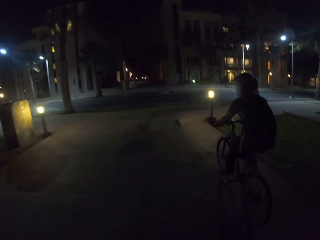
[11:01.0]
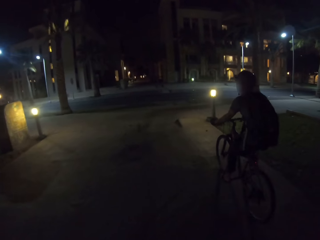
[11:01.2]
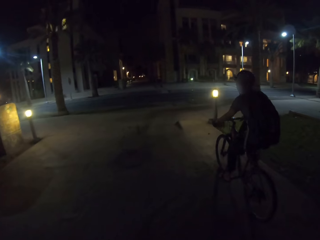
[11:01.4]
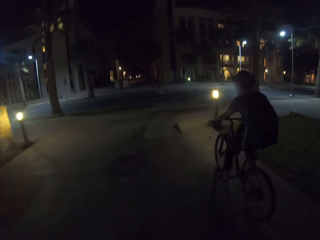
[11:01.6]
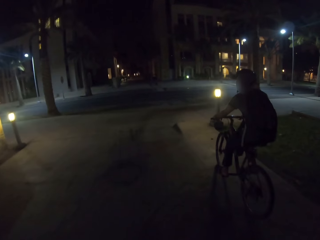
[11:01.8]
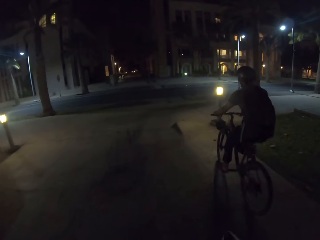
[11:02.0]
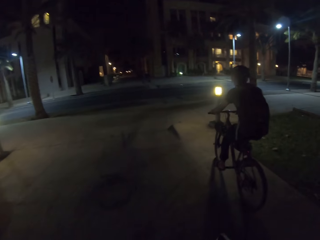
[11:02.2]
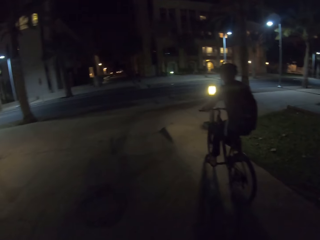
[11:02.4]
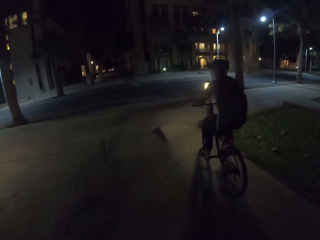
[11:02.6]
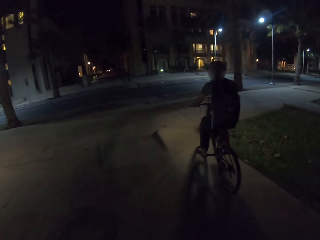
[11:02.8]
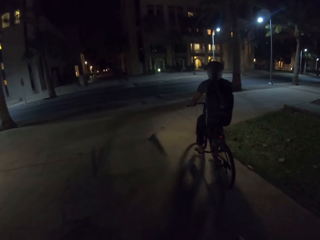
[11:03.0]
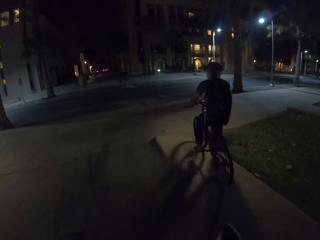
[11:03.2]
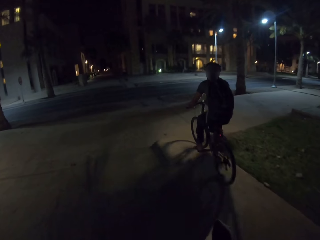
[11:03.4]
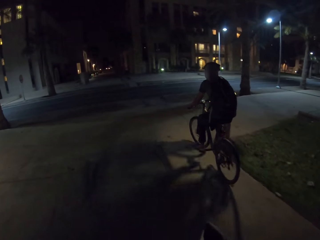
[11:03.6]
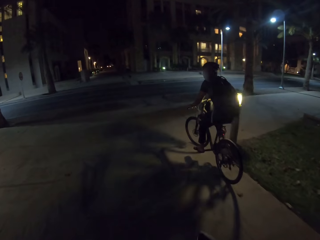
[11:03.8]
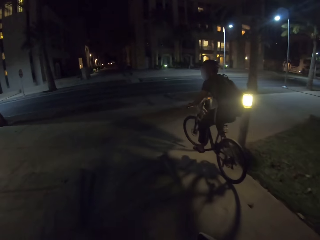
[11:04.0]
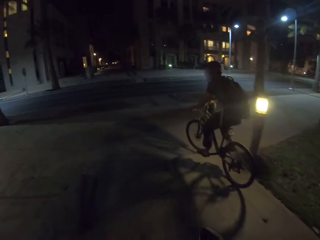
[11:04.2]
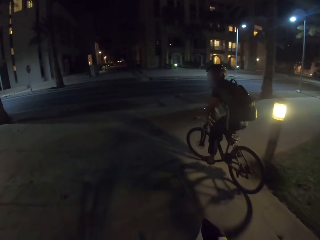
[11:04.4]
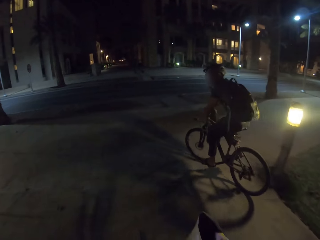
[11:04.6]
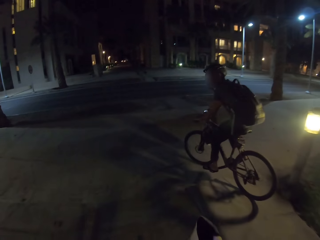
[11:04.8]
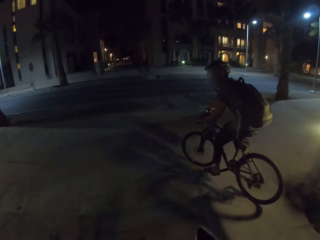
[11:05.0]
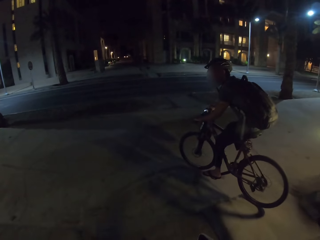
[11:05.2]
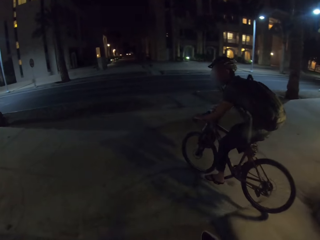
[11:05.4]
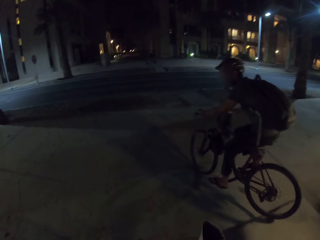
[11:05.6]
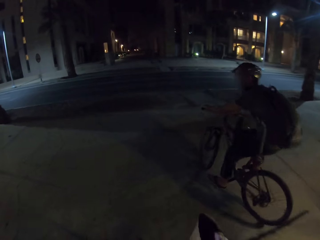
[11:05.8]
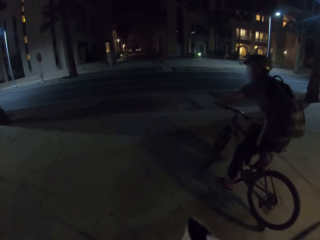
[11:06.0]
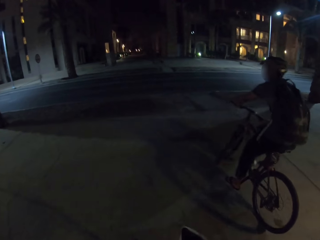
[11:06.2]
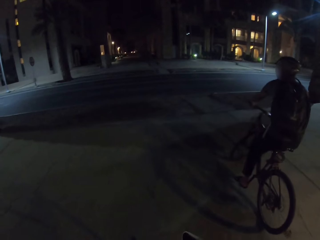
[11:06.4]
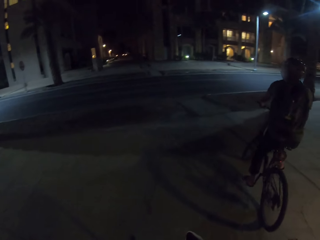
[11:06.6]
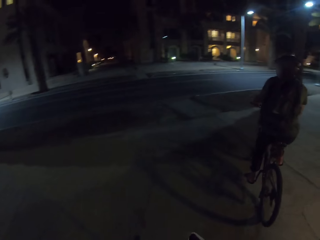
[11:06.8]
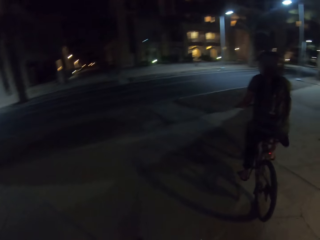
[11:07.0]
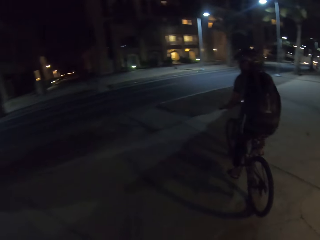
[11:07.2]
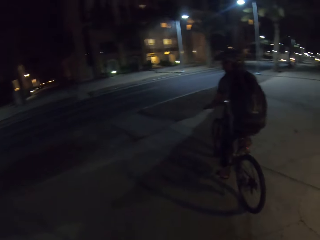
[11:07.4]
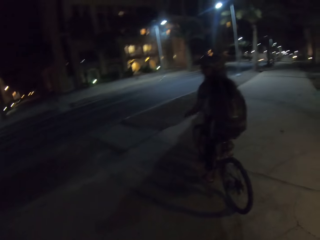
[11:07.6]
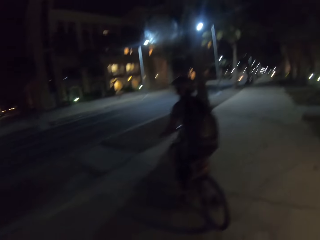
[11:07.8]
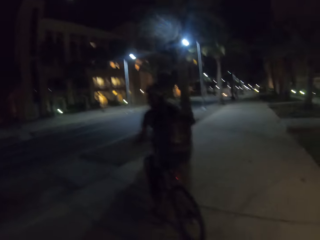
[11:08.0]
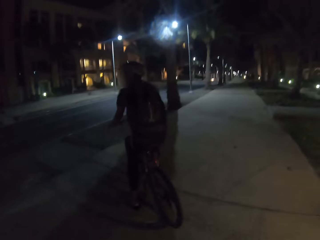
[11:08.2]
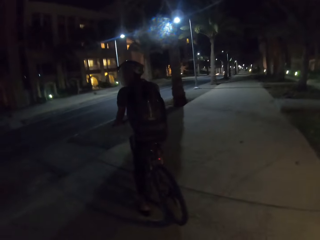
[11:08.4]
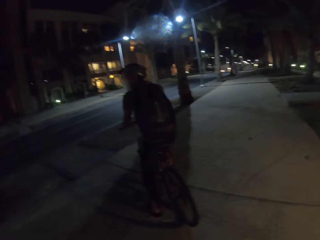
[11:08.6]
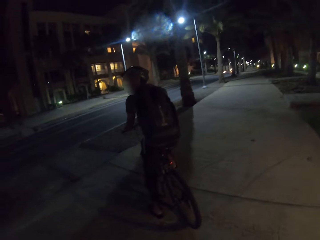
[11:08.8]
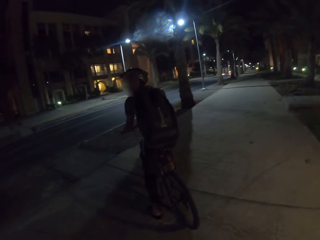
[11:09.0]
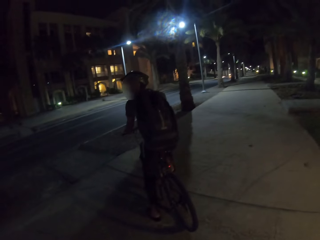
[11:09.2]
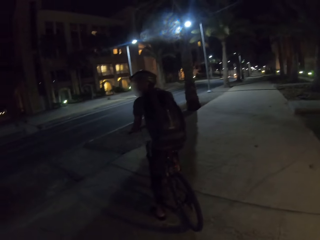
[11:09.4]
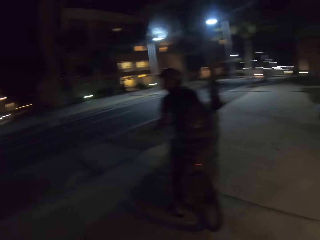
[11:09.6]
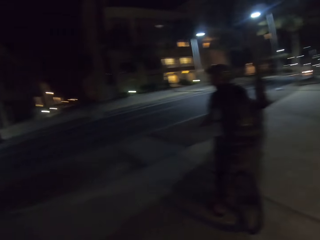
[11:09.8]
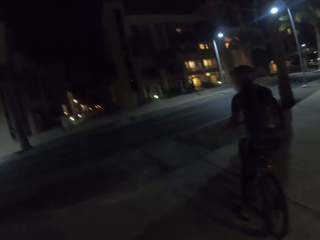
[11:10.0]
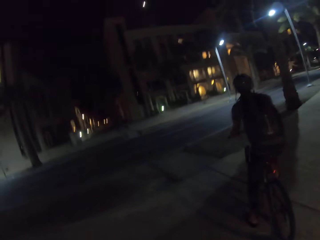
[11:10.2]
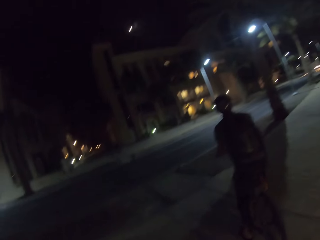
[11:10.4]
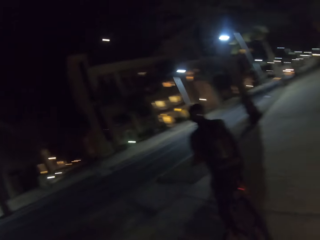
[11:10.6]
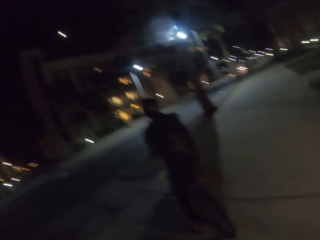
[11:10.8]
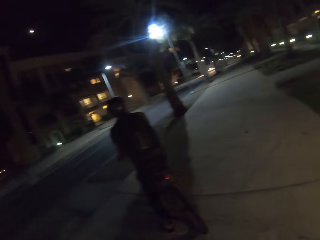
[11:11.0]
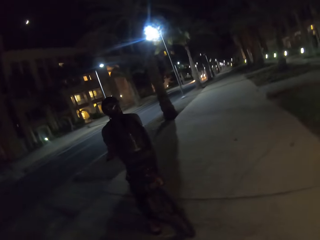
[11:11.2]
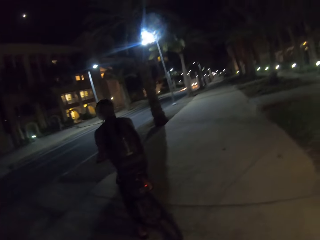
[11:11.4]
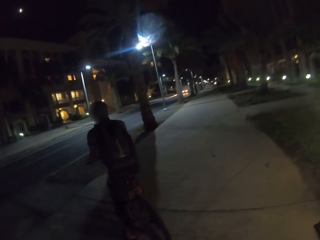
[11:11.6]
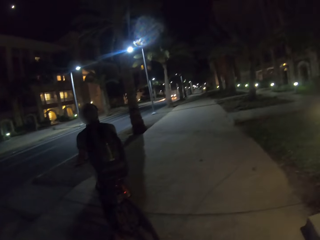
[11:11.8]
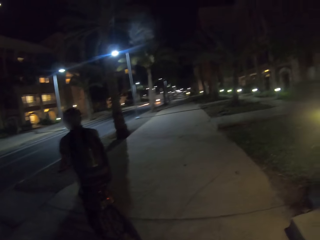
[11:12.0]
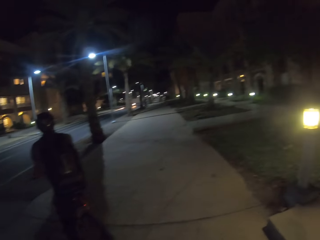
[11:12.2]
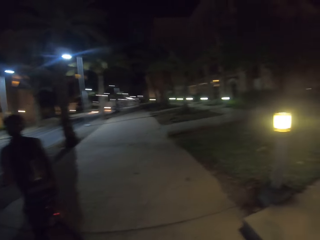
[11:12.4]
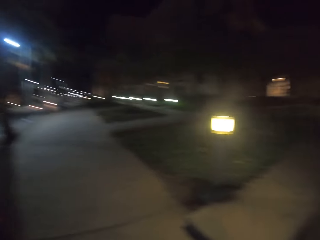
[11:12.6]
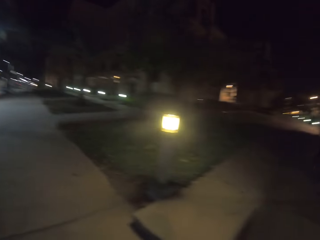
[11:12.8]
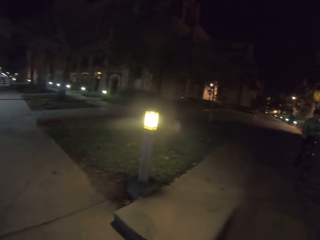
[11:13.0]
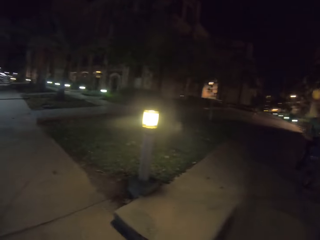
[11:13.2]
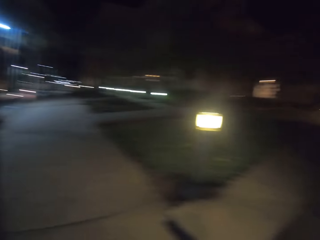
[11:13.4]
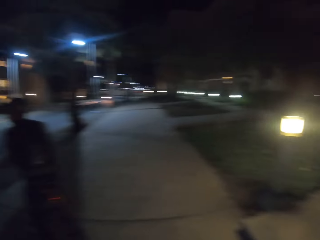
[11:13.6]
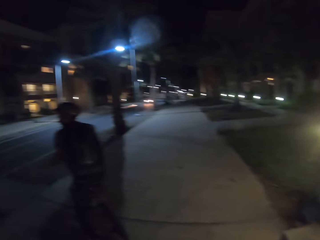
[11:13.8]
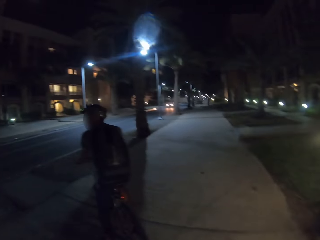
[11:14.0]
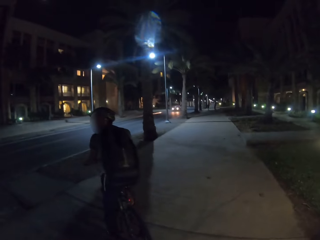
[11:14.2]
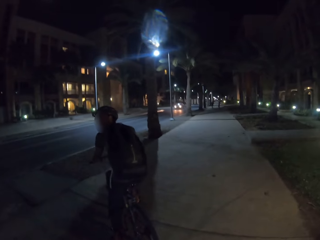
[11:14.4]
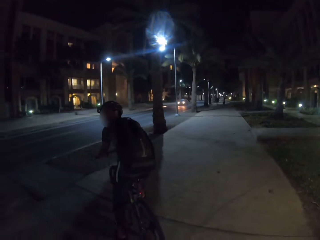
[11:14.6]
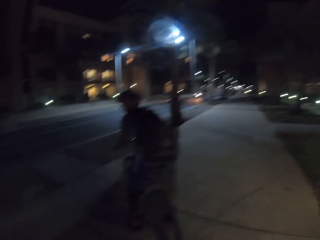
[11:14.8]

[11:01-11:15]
The person rides the bicycle on the sidewalk with the camera wearer. The person looks around. The camera wearer rides the bicycle with the person. They look around. The person stops riding. The person looks around the main road. Another person rides on the sidewalk.

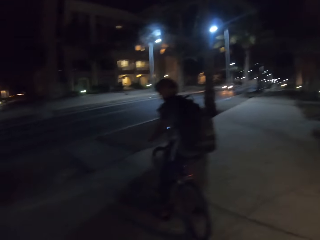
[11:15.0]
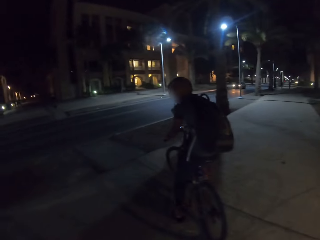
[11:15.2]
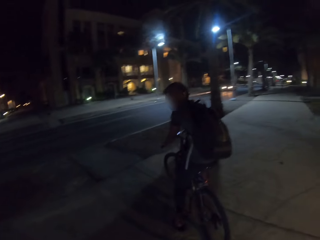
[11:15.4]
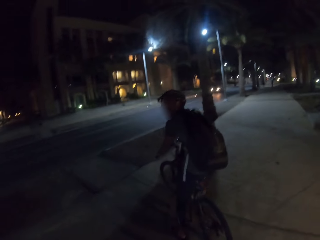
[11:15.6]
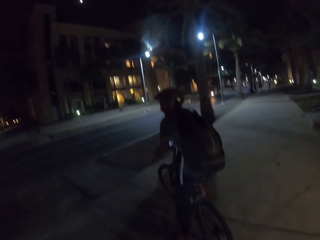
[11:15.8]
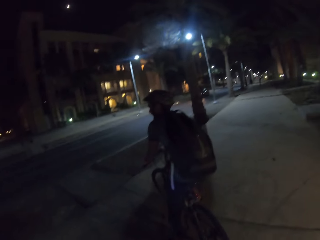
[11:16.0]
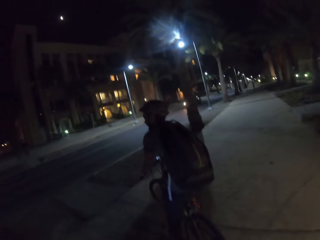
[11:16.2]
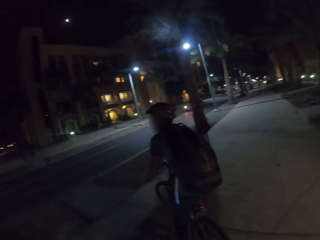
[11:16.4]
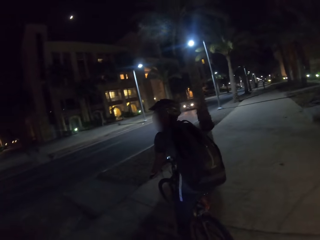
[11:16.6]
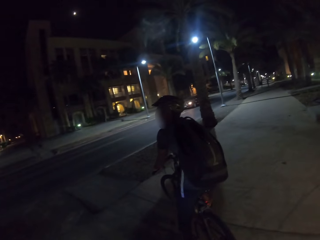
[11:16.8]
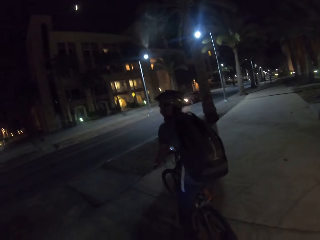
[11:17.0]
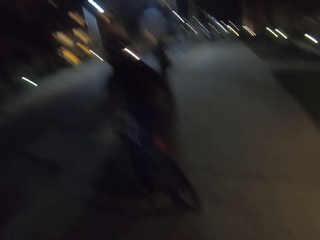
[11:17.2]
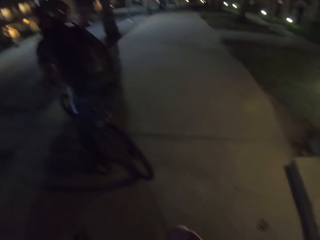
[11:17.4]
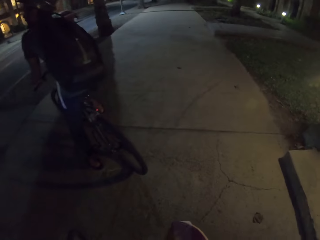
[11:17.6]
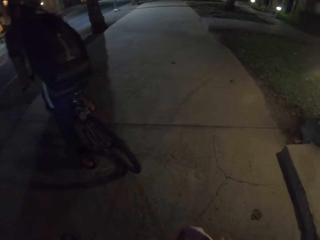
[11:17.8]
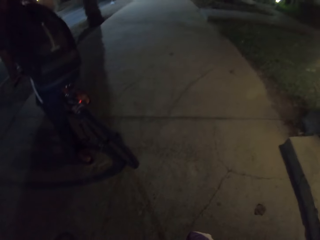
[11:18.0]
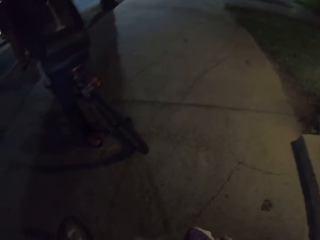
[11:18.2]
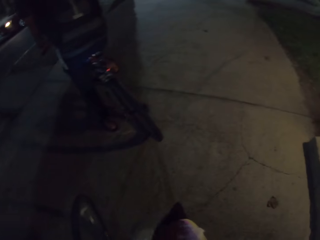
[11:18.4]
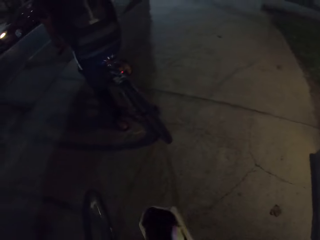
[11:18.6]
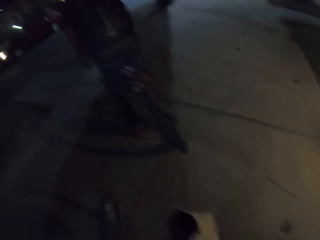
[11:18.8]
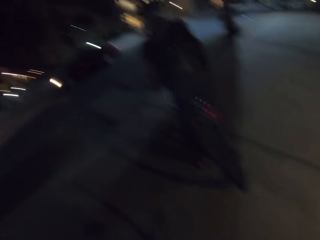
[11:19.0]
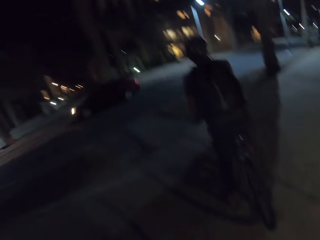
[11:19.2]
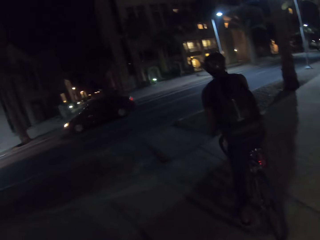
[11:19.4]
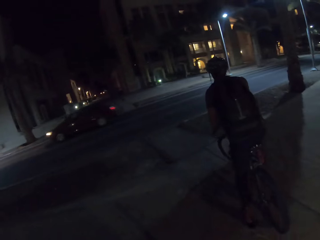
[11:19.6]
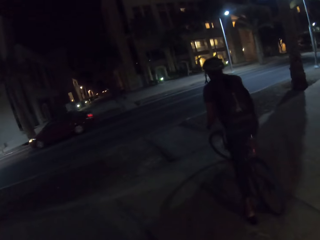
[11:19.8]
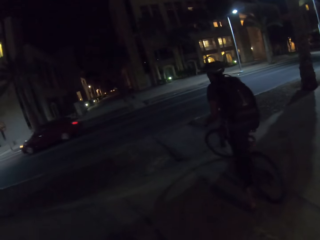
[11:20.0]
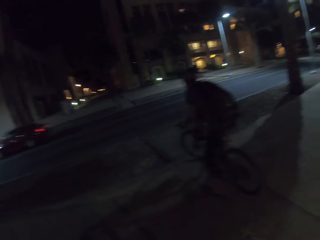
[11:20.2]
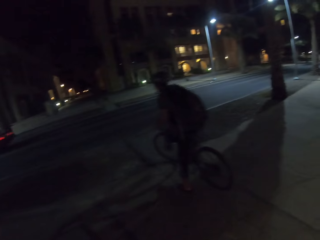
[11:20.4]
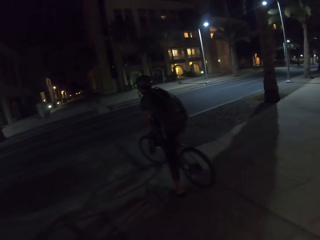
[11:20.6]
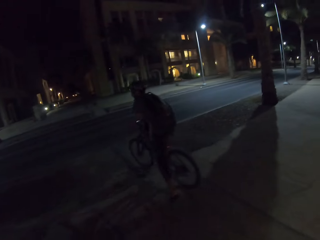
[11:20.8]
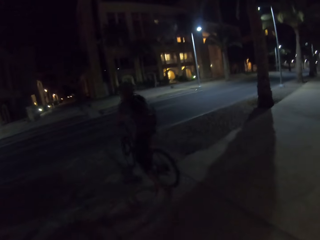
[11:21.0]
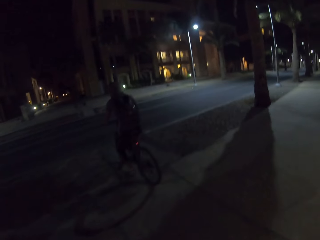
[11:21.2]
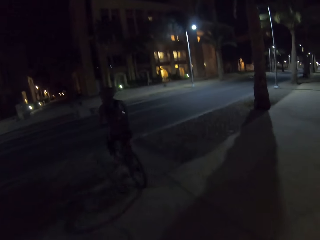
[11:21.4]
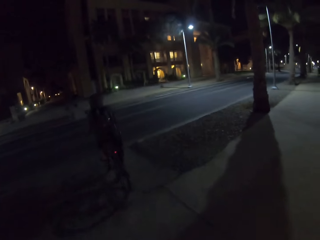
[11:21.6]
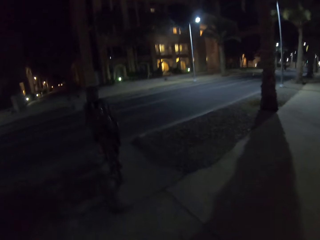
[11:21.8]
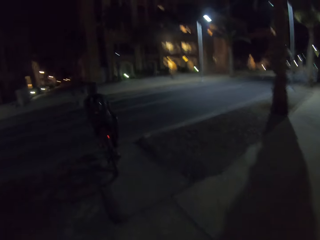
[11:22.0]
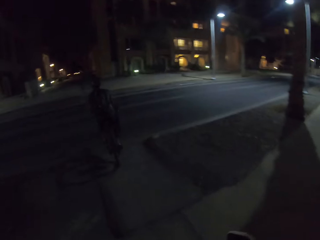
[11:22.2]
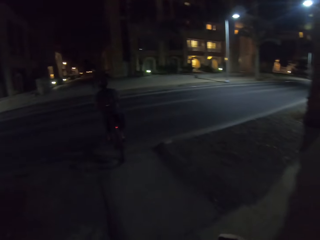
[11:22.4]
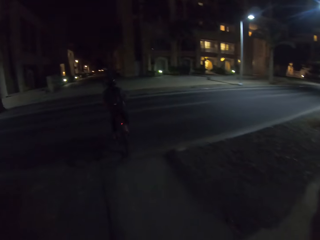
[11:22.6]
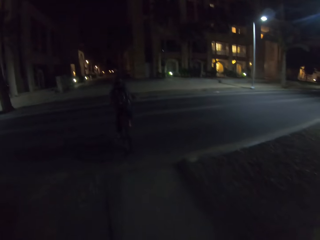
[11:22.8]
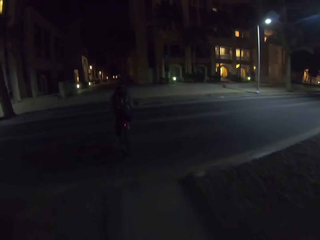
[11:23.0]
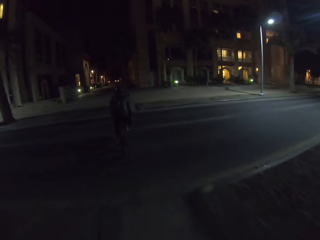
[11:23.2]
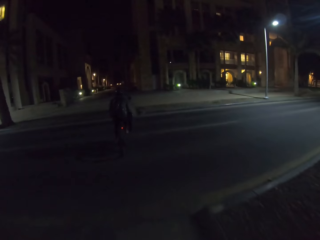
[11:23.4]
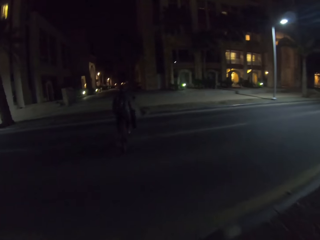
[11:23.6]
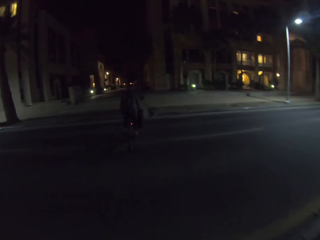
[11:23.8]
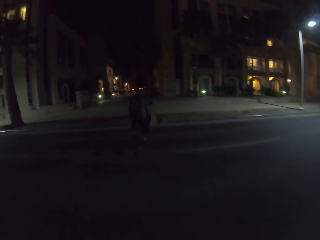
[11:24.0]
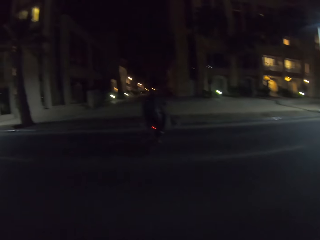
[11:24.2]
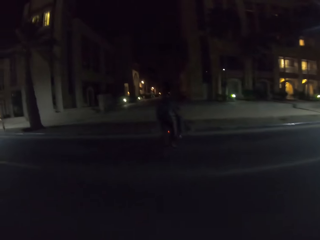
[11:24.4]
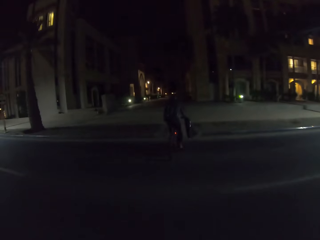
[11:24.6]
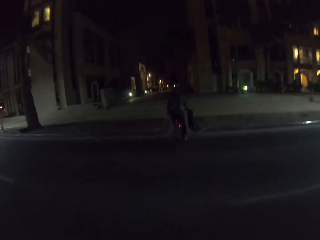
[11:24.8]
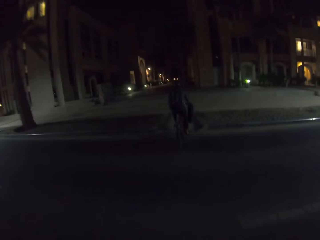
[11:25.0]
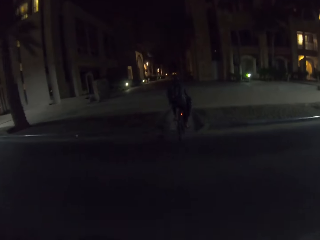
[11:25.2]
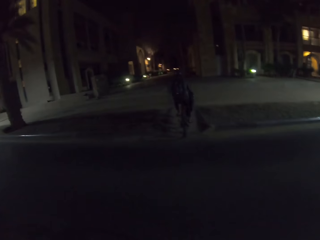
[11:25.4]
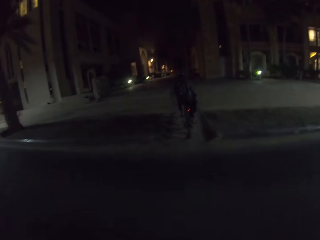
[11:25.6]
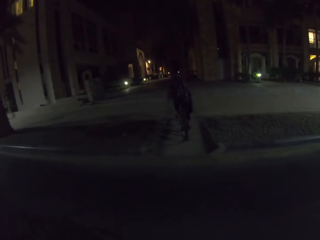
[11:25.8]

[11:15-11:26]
The person looks around. The camera wearer holds a bag. The person rides the bicycle on the road and crosses the other side of the road. The camera wearer rides the bicycle on the road and crosses on the other side of the road.
